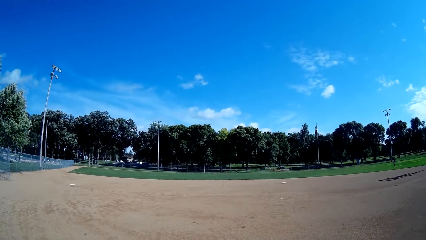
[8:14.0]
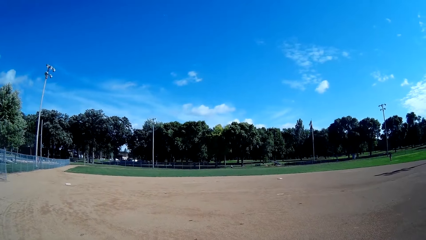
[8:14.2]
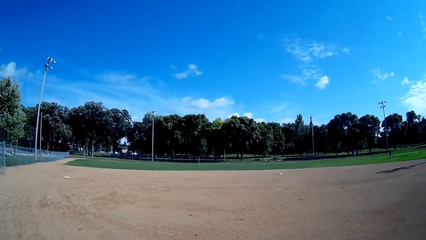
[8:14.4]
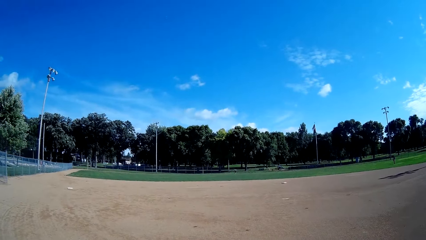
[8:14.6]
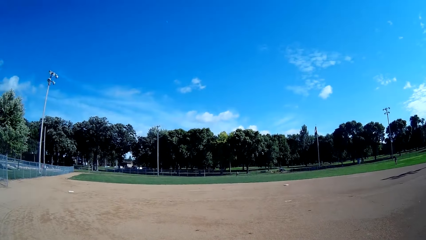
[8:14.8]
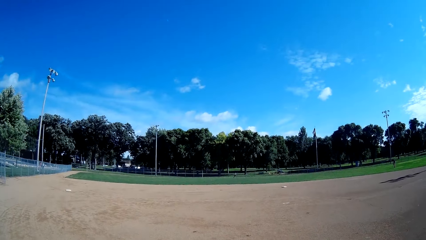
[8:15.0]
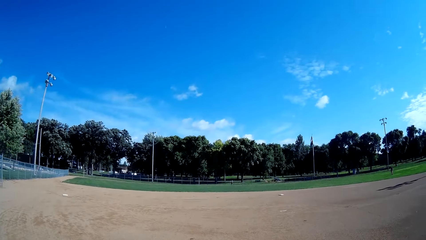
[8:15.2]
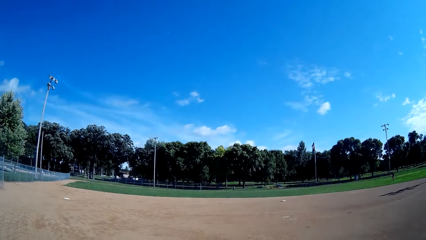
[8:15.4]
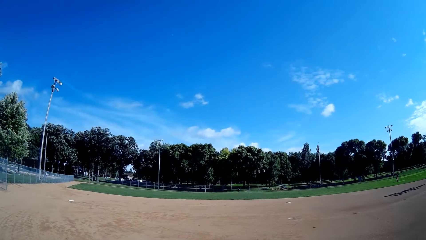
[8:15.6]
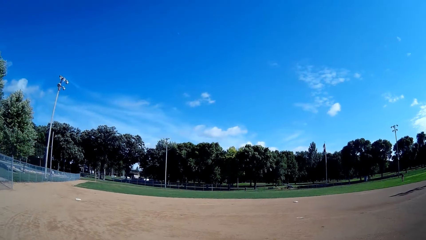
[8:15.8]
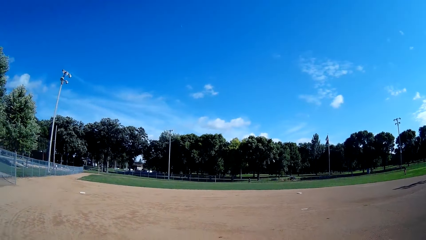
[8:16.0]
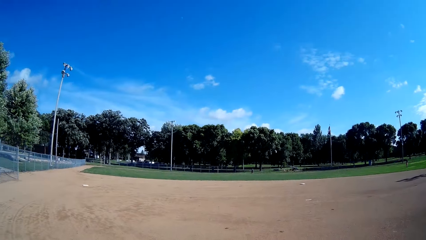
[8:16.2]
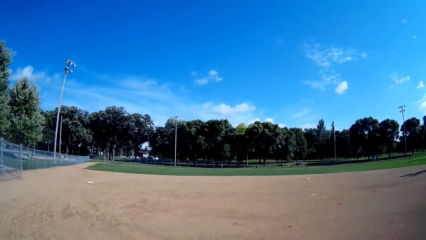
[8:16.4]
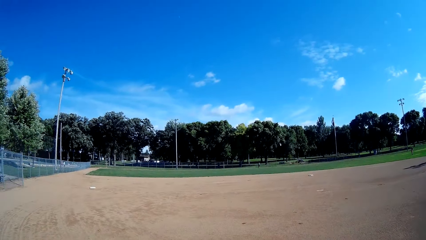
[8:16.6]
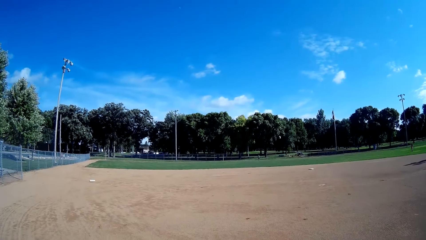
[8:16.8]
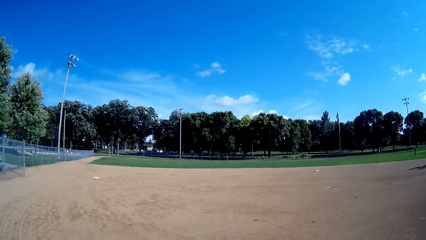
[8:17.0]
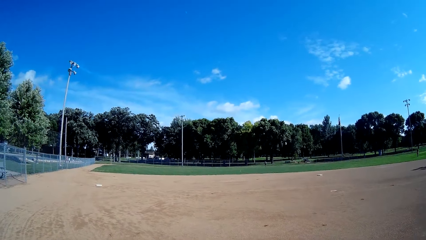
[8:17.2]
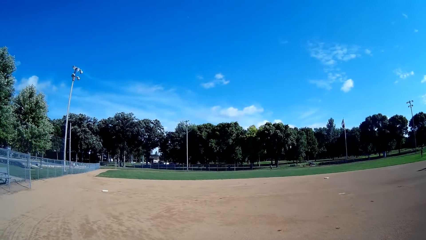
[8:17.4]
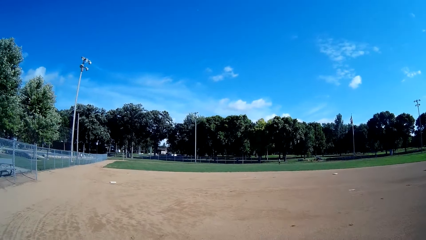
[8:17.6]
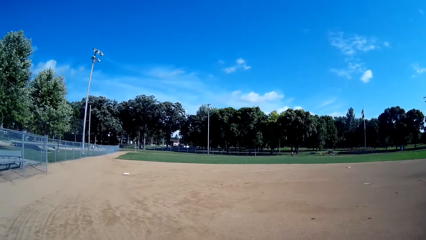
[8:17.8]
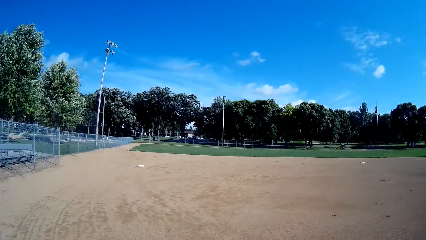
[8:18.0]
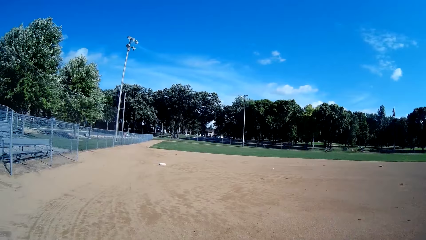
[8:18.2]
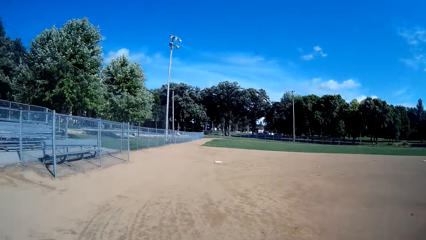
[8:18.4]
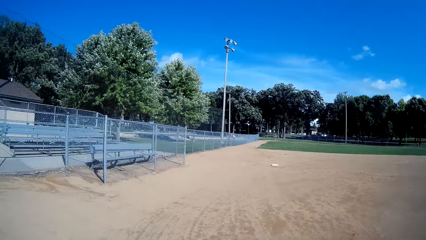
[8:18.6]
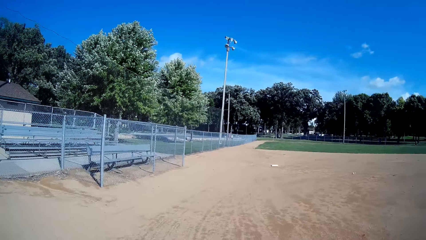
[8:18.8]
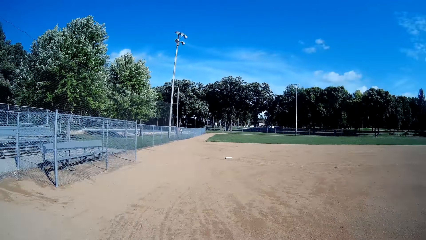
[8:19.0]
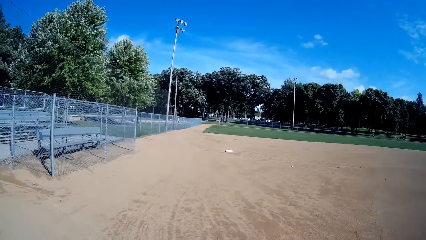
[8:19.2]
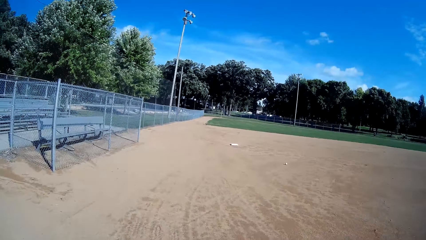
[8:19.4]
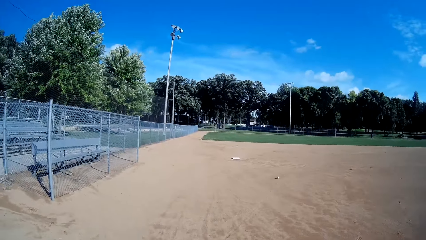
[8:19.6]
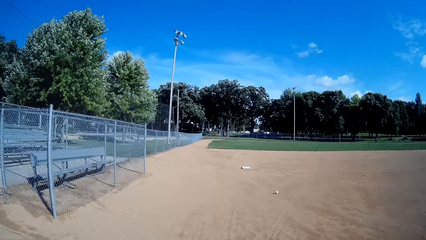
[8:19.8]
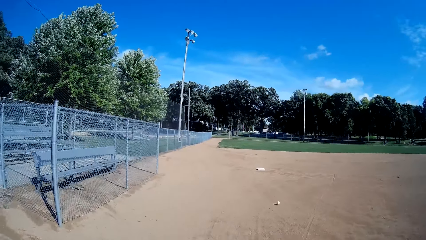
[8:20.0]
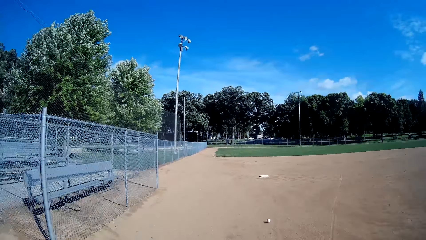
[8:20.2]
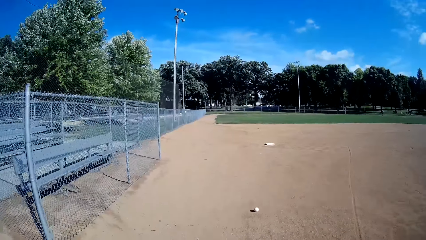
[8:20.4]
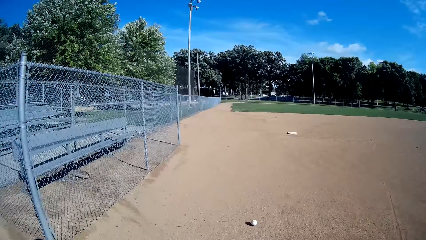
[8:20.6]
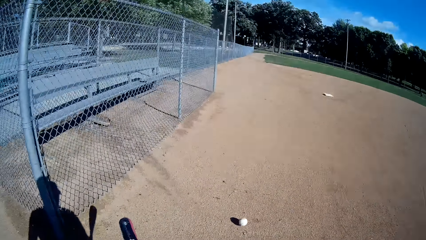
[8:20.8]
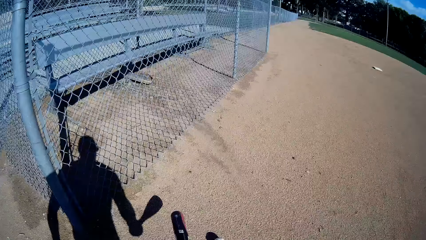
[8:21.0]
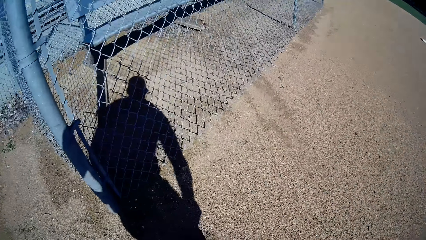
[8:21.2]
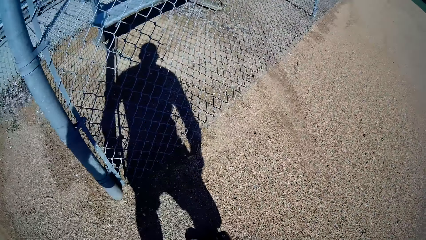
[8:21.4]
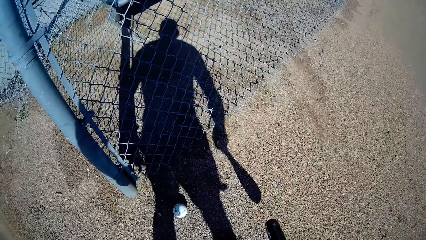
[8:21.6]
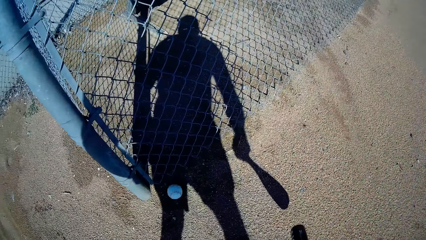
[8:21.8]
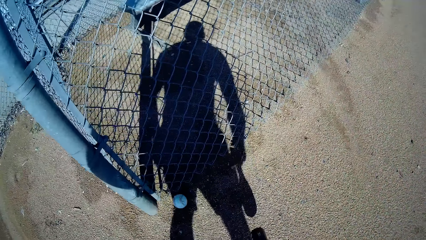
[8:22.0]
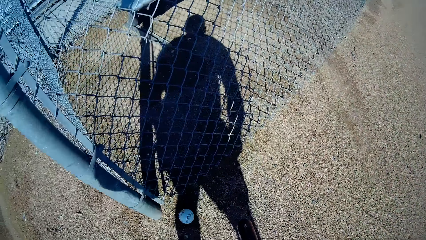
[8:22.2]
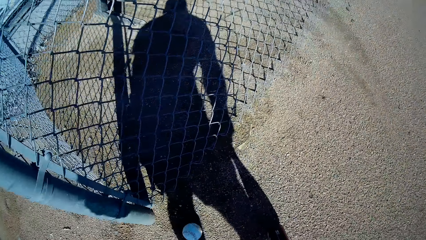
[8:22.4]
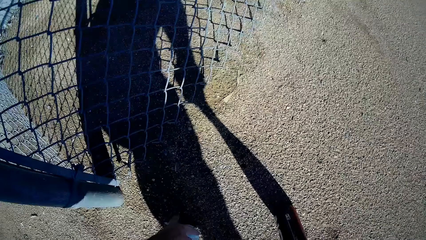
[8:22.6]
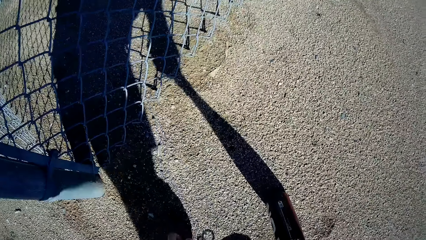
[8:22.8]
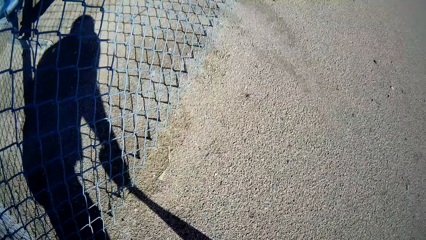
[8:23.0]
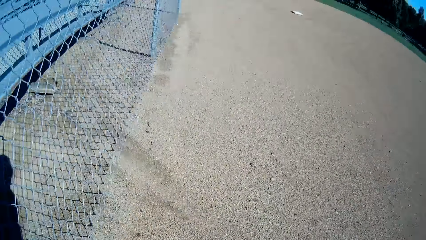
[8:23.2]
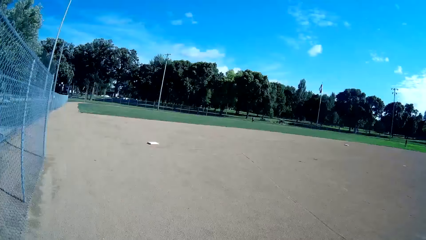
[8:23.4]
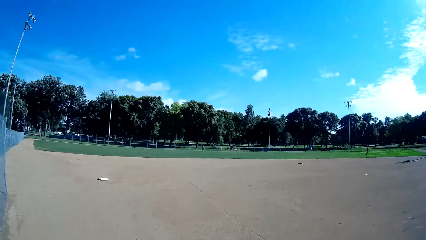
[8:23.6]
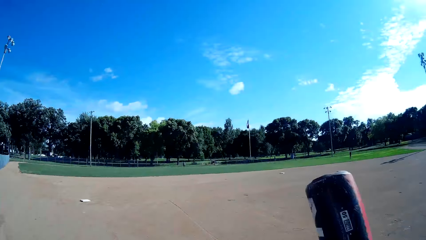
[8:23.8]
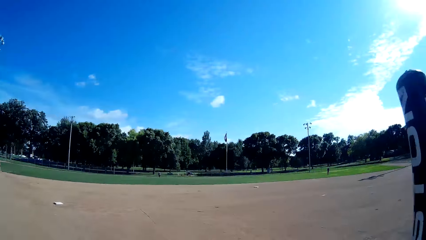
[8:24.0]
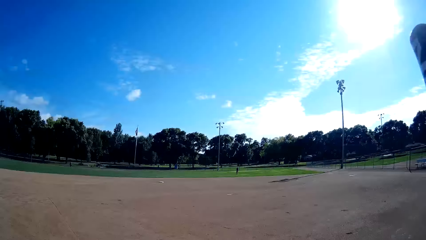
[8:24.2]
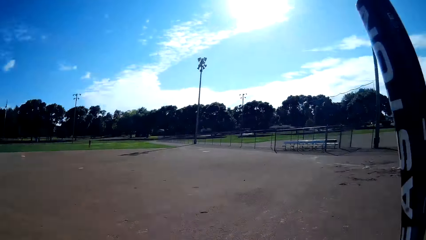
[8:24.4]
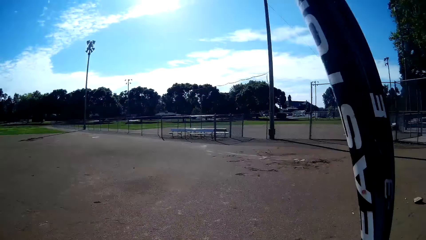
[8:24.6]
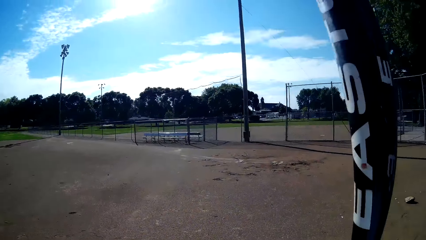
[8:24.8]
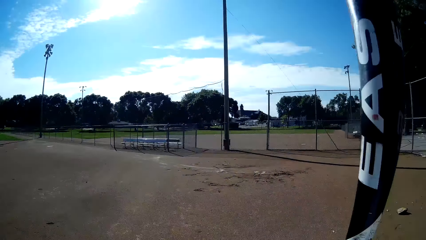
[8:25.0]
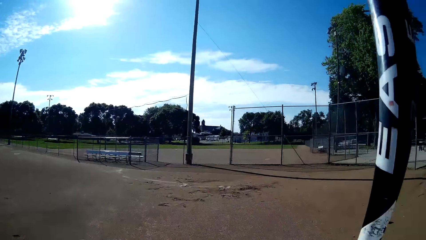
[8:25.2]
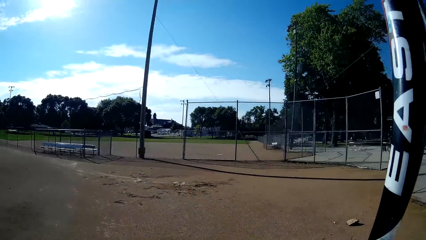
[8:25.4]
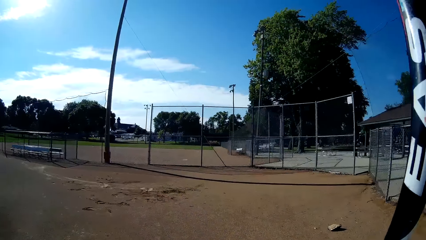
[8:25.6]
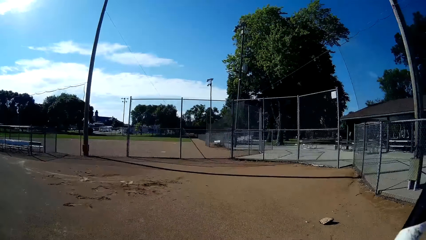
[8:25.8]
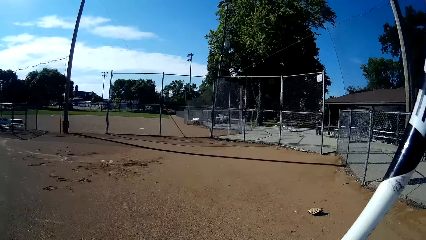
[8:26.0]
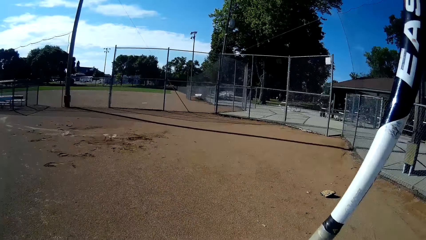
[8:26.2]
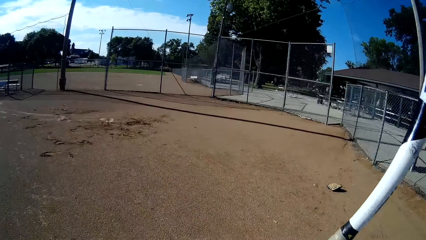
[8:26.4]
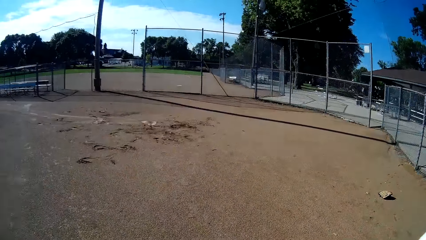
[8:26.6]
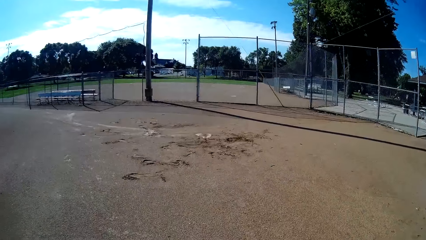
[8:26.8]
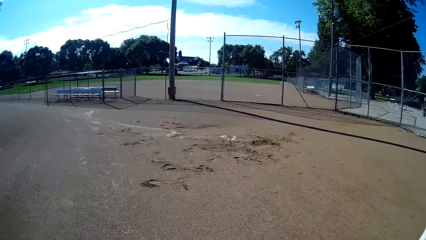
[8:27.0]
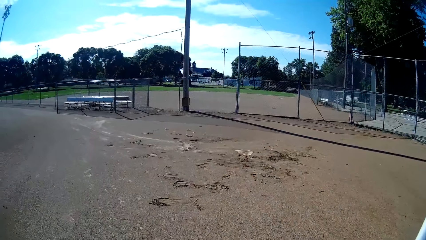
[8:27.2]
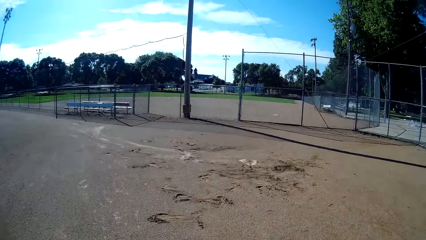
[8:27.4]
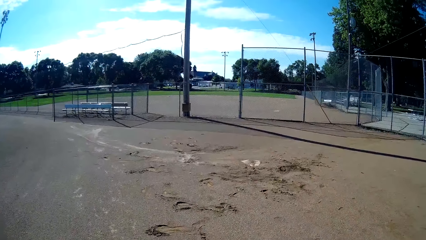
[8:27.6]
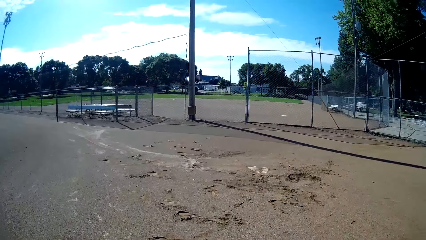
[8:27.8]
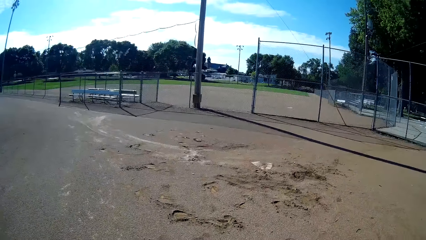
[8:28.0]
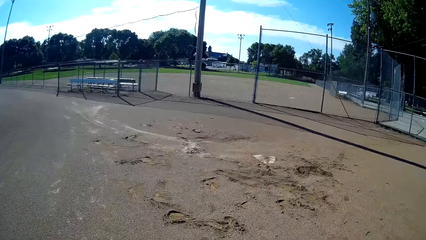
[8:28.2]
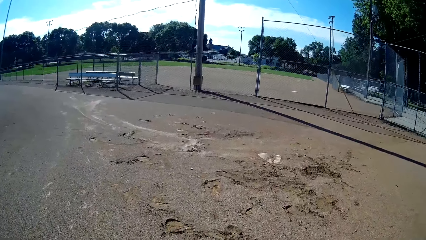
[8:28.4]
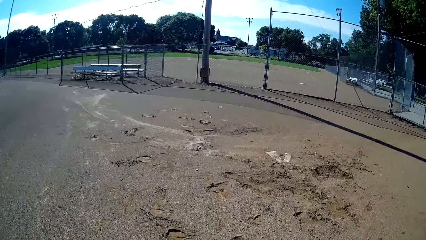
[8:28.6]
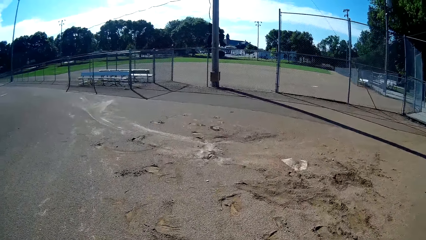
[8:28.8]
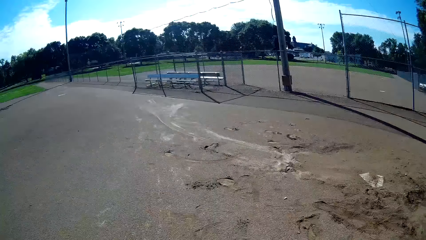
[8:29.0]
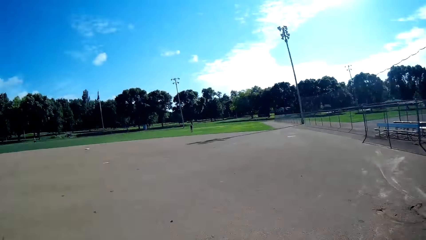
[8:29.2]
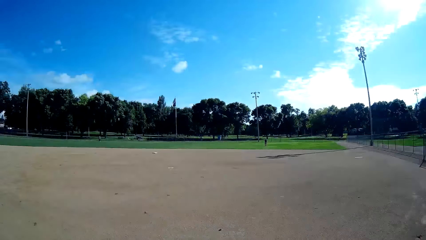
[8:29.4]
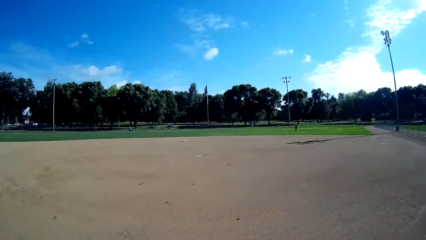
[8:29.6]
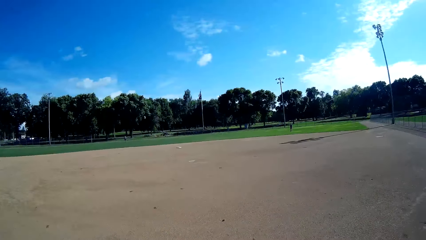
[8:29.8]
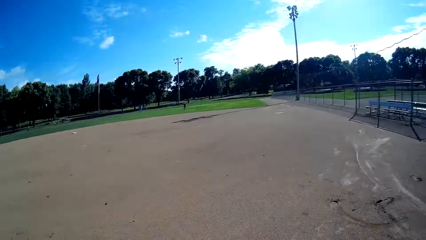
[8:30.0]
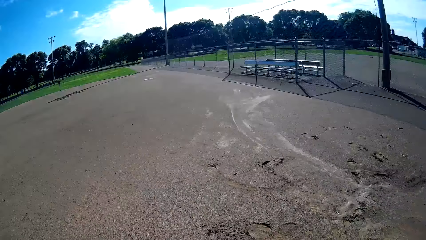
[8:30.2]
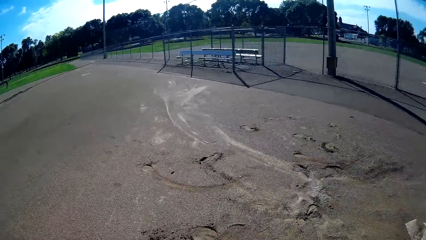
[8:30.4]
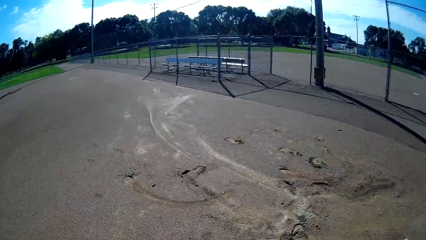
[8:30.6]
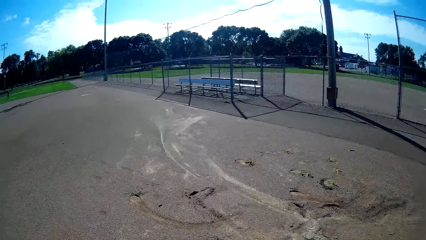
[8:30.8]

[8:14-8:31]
A man throws the baseball to the camera wearer. The camera wearer picks up the baseball on the ground. They hit the ball with the baseball bat. They hold the baseball bat. They walk around the baseball field.
